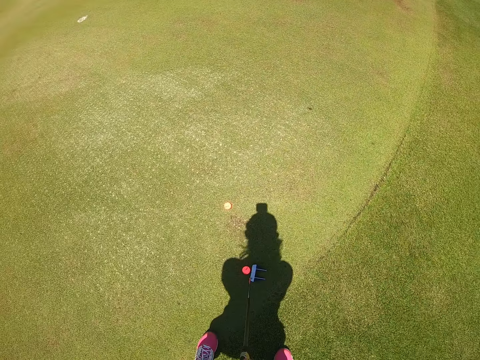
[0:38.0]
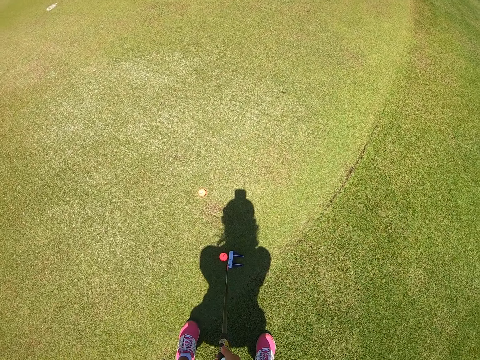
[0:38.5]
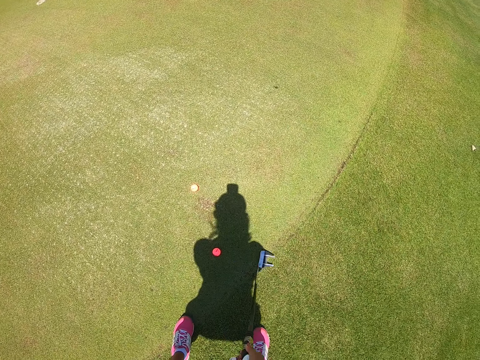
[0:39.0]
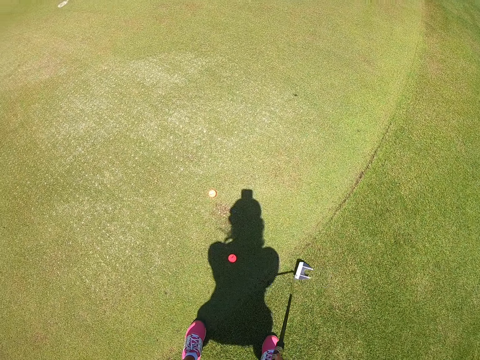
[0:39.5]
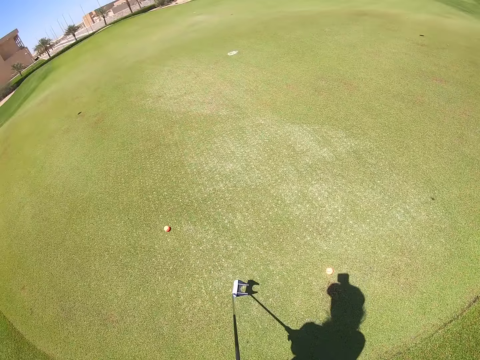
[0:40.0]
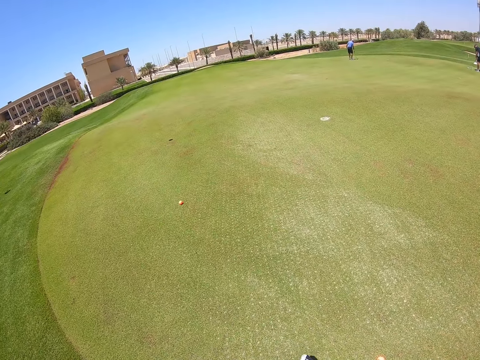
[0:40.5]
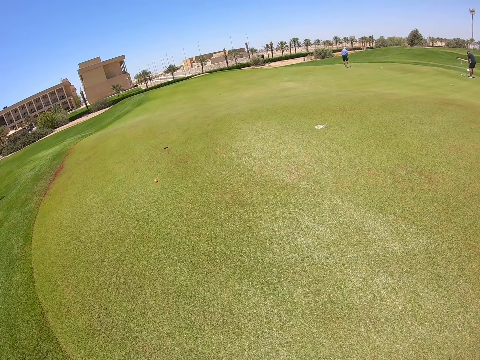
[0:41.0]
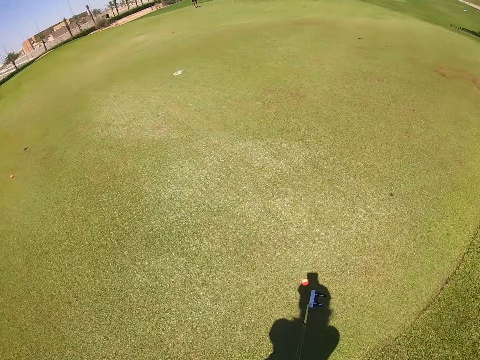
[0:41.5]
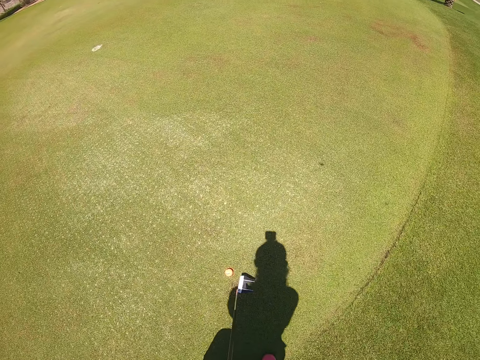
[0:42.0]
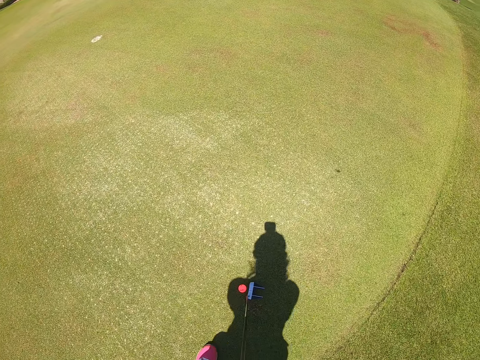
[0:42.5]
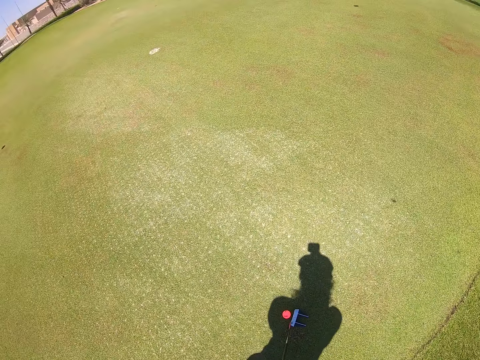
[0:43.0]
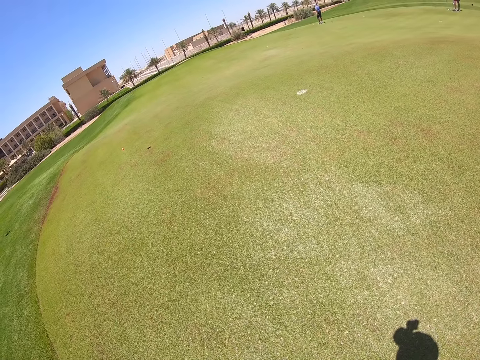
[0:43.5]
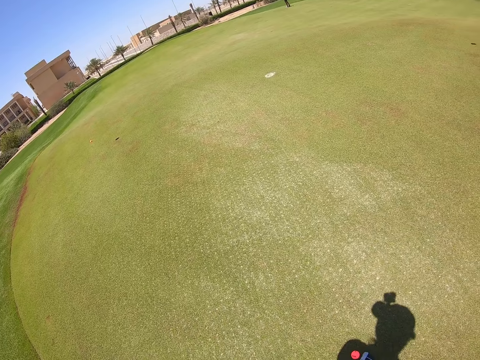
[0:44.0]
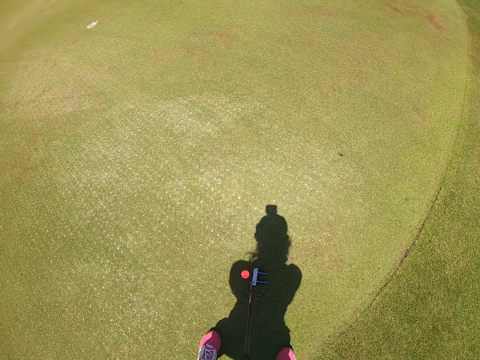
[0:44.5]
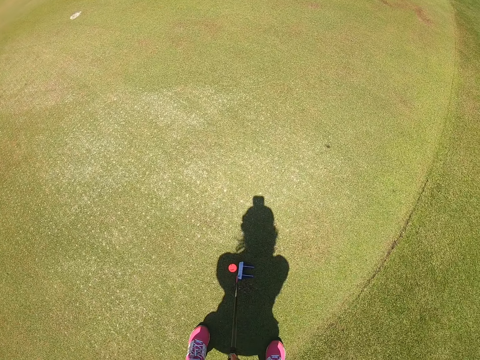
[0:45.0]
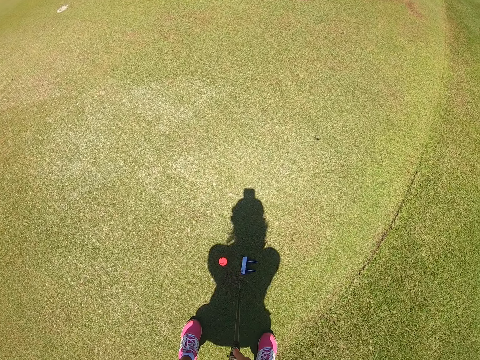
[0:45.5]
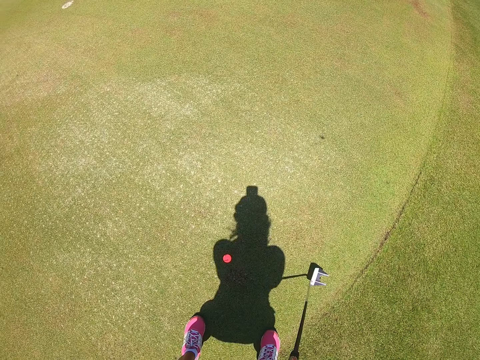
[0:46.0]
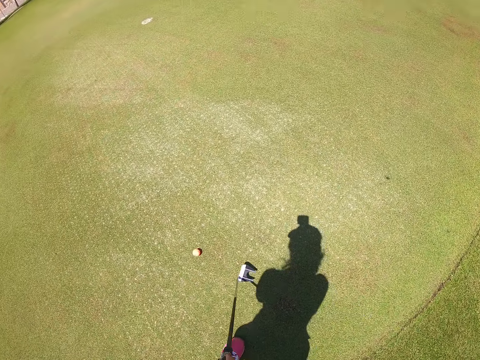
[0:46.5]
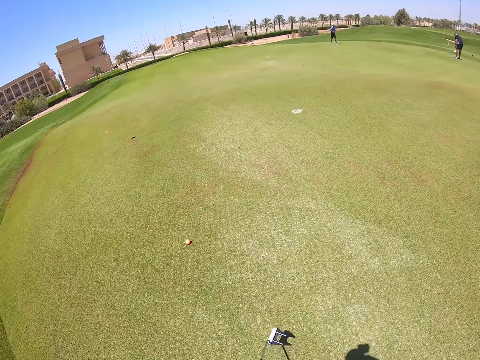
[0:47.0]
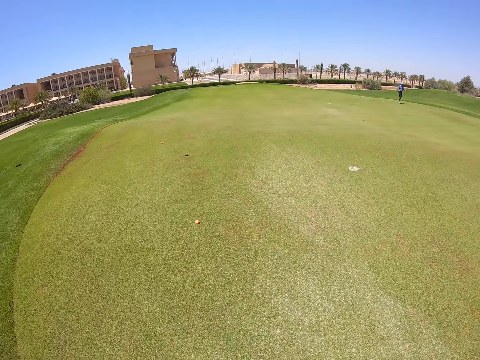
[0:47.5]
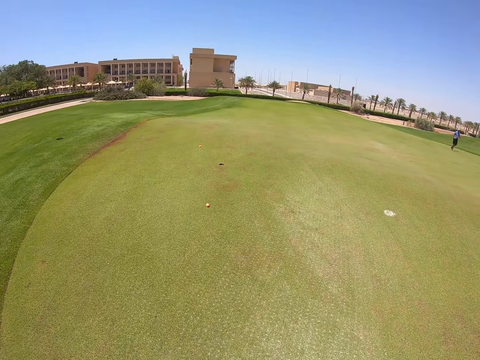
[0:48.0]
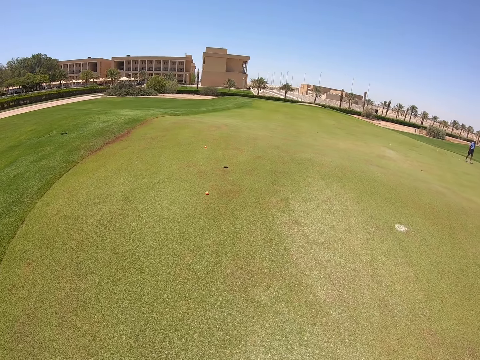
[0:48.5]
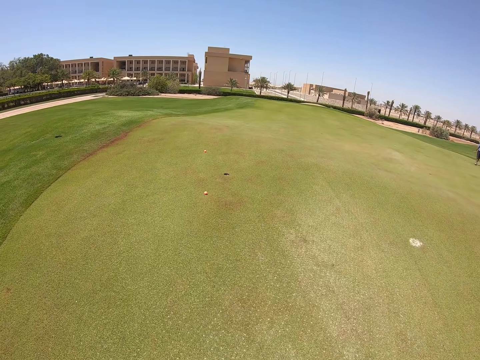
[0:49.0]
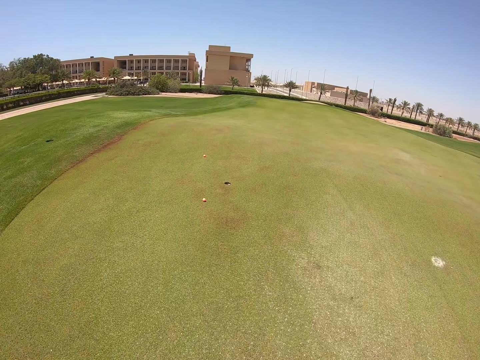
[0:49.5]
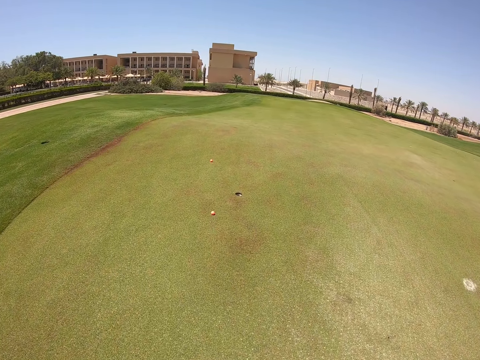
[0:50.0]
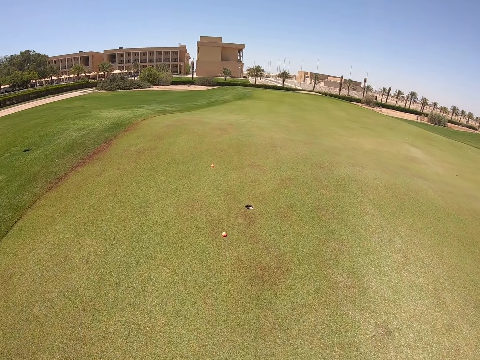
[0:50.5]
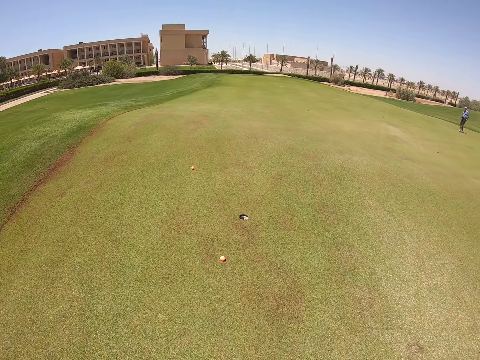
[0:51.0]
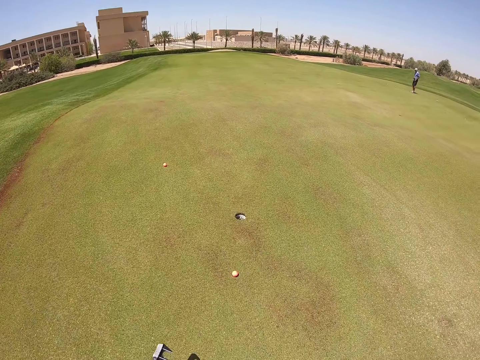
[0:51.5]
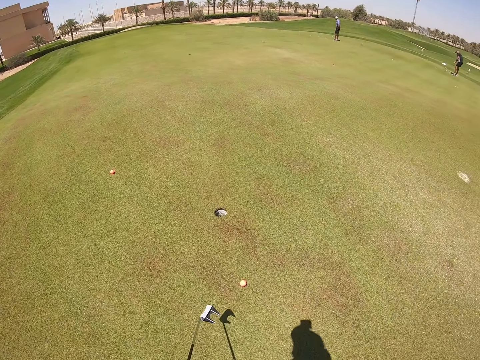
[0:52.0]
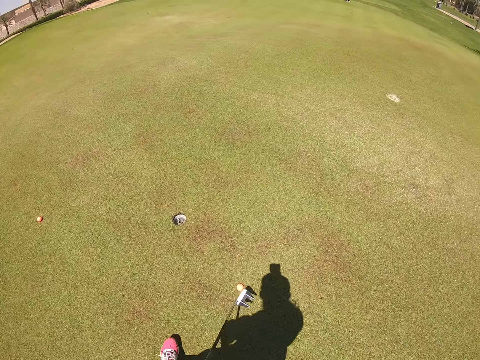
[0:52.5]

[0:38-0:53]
The camera wearer hits the golf ball with the golf club. They aim the golf club at the golf ball. They hit the golf ball with the golf club. They walk on the grass.

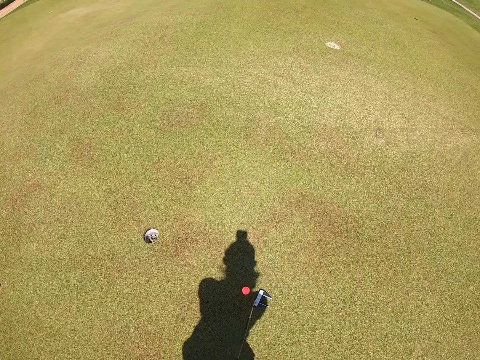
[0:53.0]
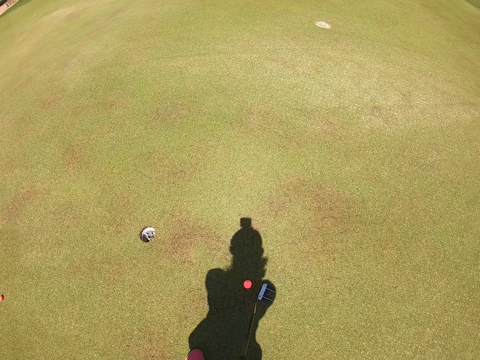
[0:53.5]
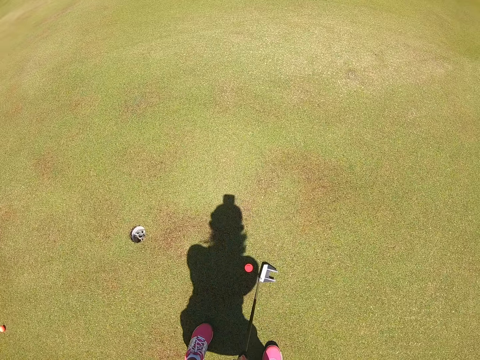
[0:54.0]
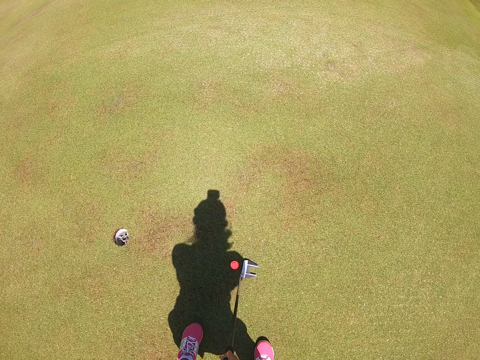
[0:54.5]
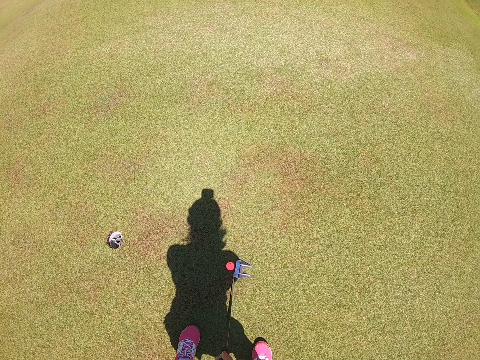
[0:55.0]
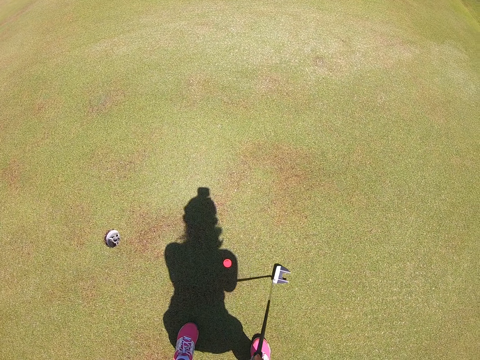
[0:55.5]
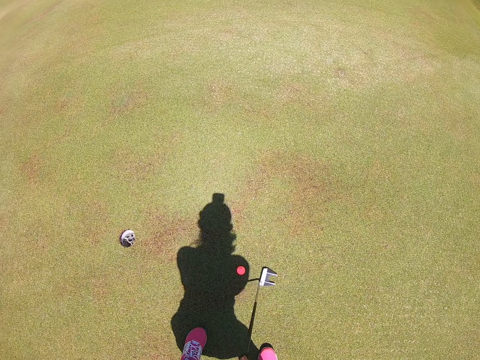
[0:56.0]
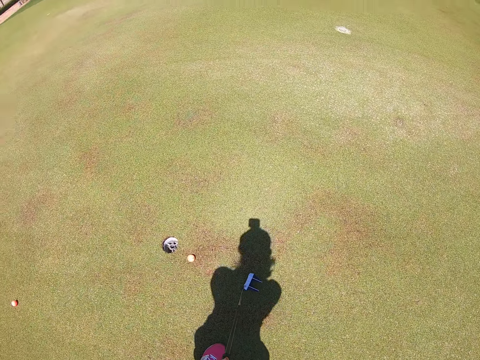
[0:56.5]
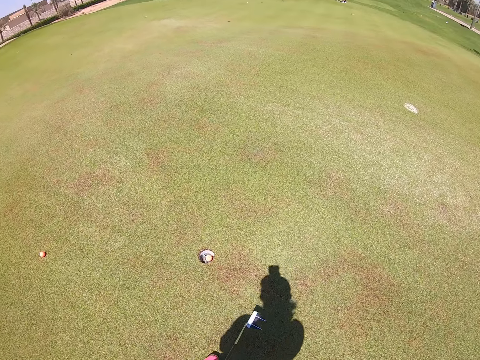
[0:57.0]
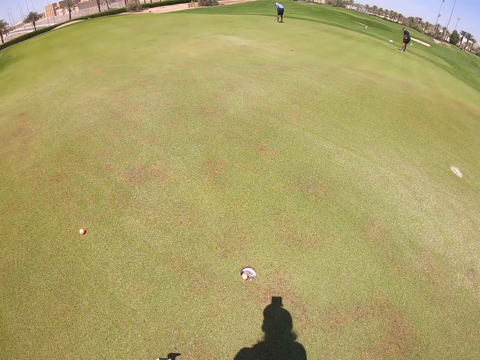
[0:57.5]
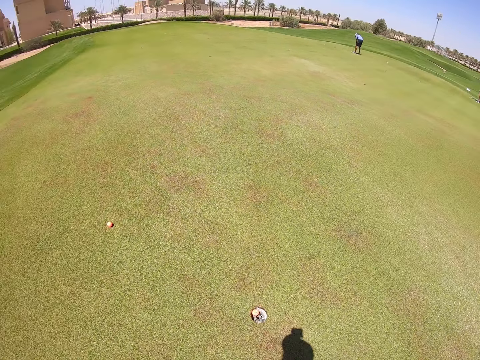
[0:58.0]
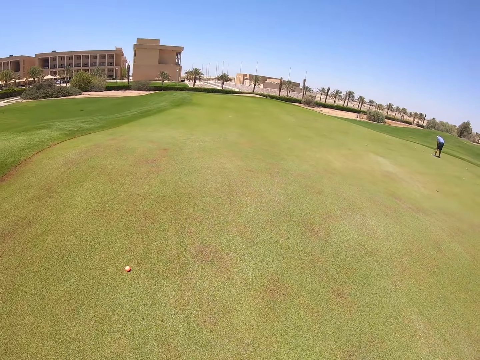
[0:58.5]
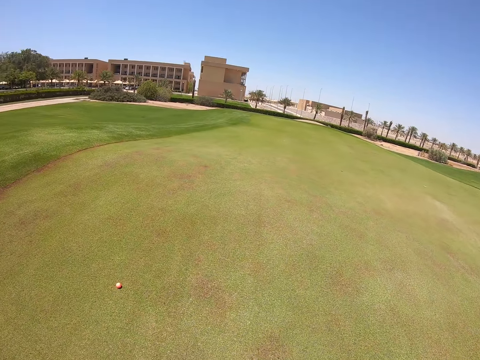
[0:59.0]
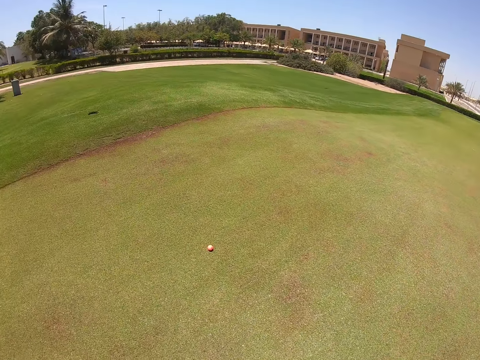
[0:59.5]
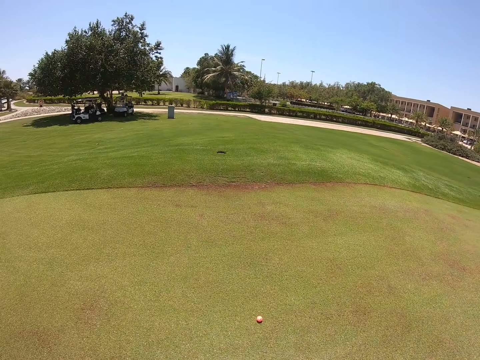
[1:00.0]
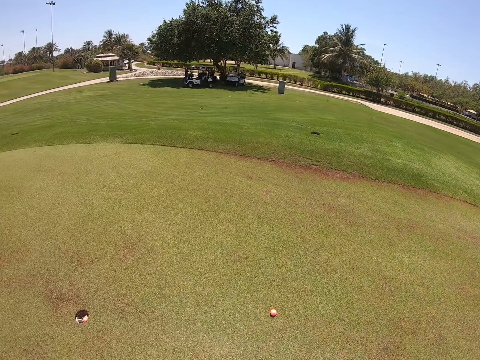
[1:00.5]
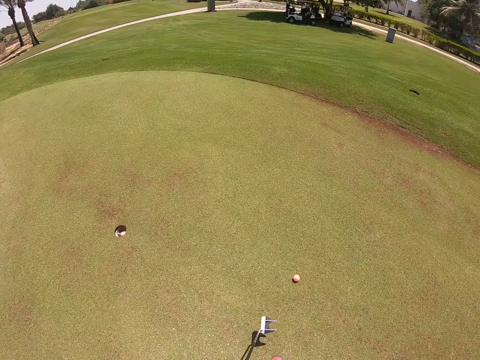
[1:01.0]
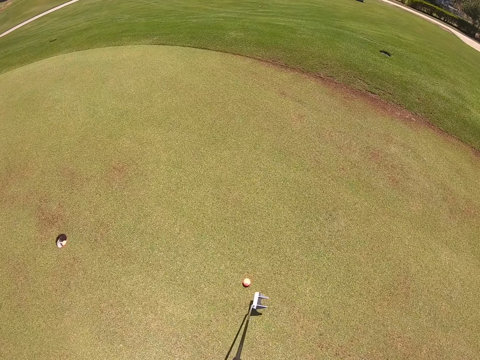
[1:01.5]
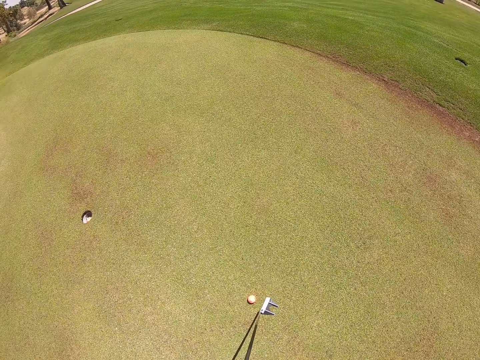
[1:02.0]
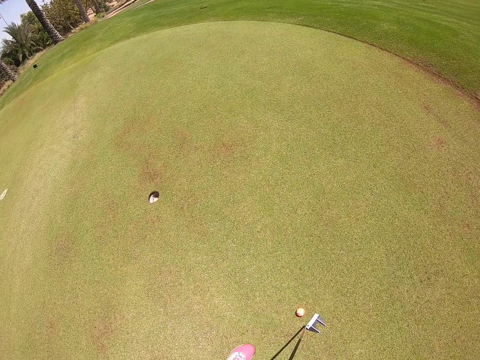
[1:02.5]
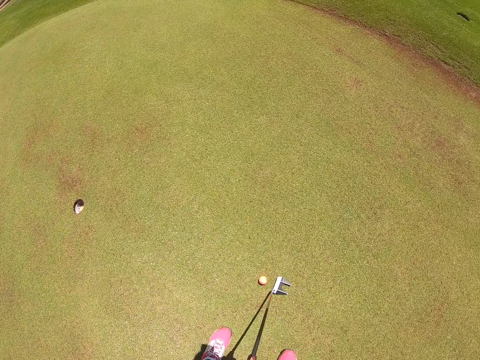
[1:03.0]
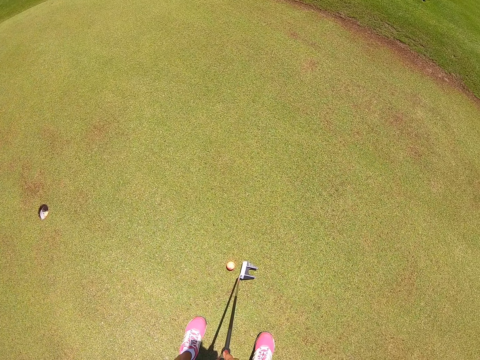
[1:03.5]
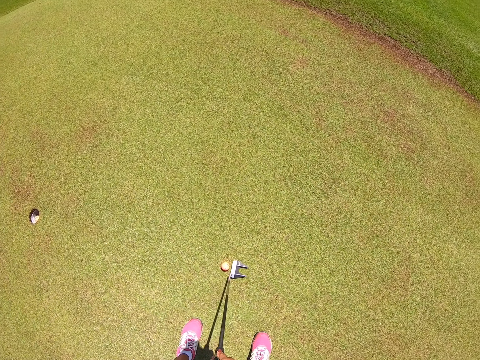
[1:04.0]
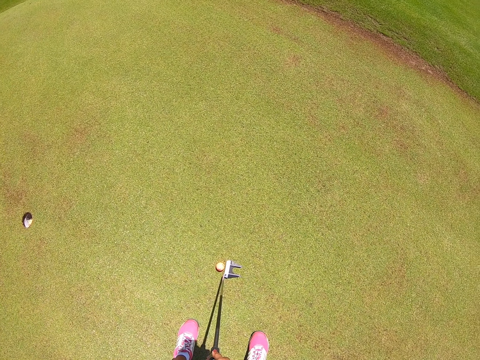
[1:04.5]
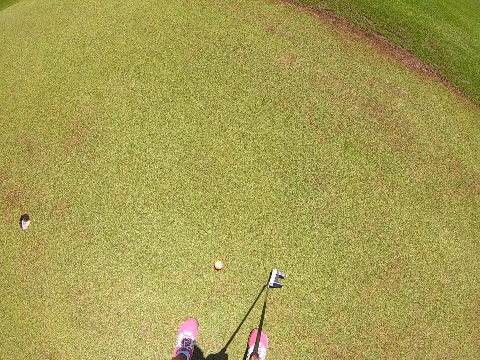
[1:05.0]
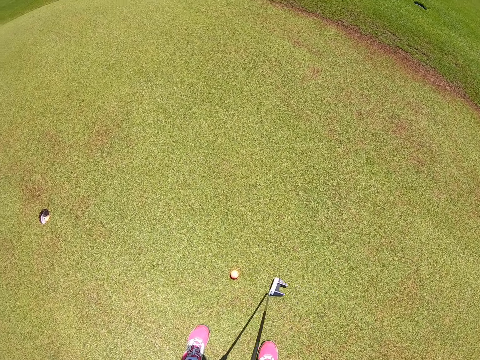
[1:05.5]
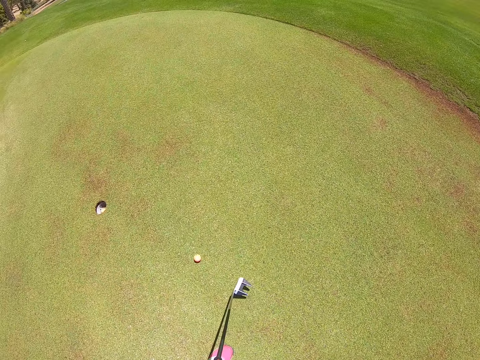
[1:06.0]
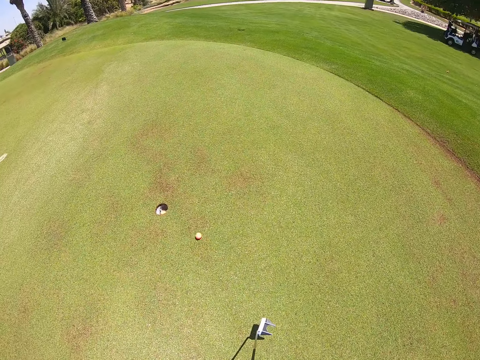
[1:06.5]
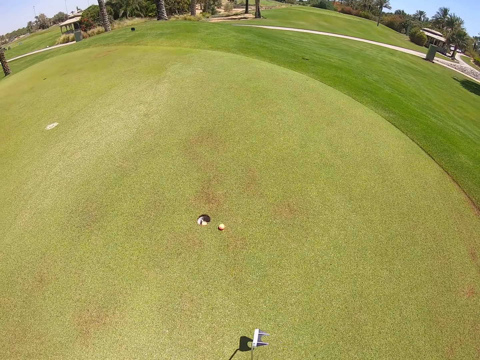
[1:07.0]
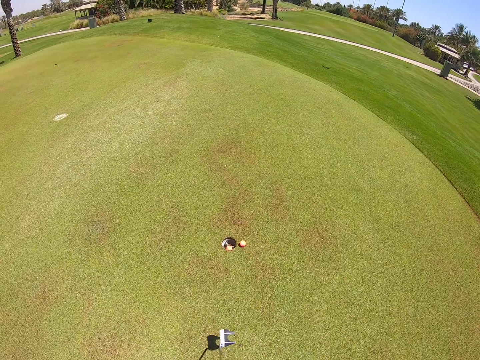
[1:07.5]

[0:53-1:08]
The camera wearer aims the golf club at the golf ball. They hit the golf ball with the golf club into a hole on the grass. They walk. They aim the golf club at the golf ball. They hit the golf ball with the golf club into the hole on the grass.
